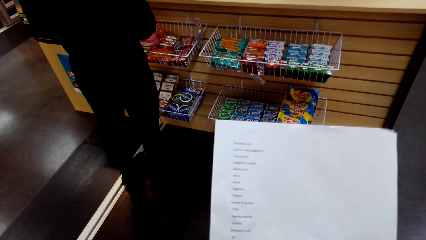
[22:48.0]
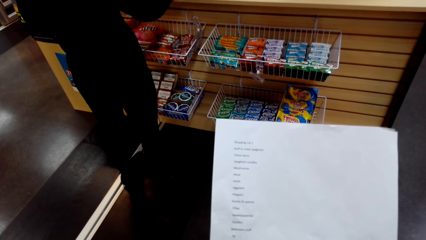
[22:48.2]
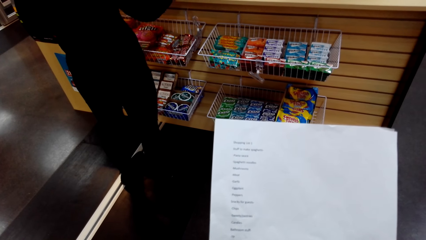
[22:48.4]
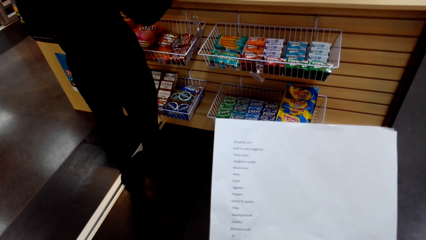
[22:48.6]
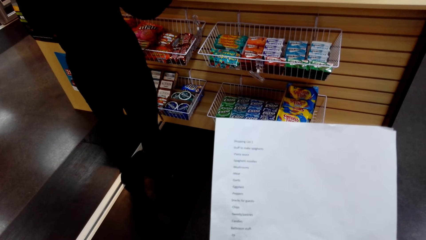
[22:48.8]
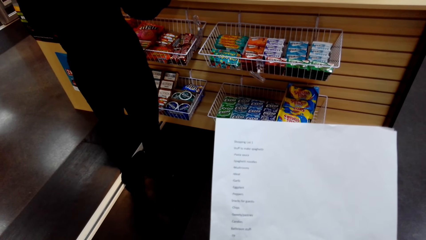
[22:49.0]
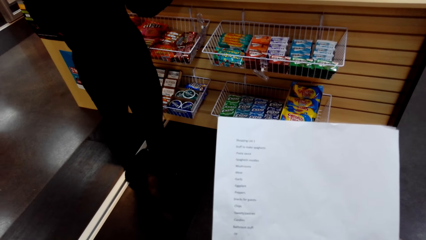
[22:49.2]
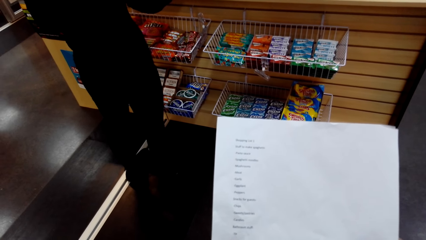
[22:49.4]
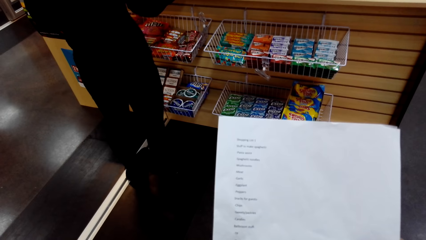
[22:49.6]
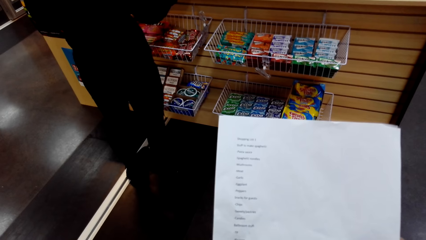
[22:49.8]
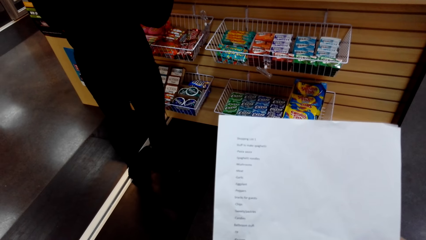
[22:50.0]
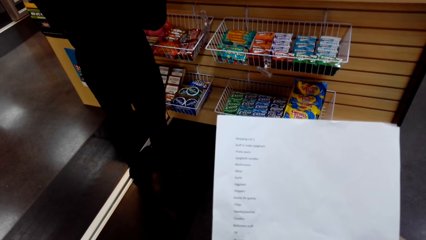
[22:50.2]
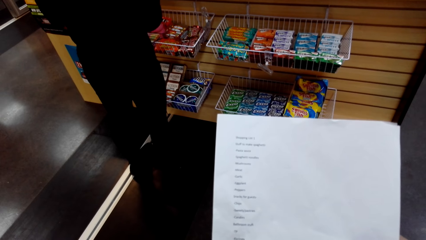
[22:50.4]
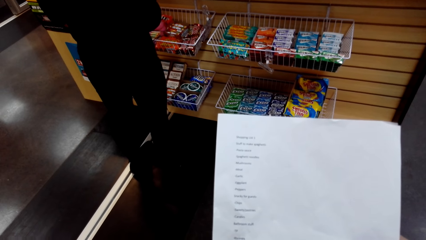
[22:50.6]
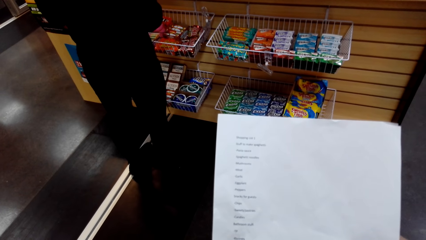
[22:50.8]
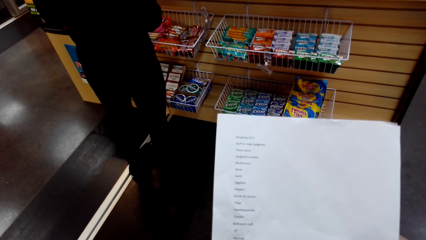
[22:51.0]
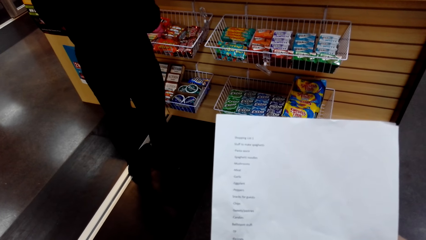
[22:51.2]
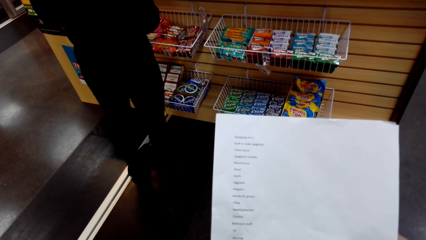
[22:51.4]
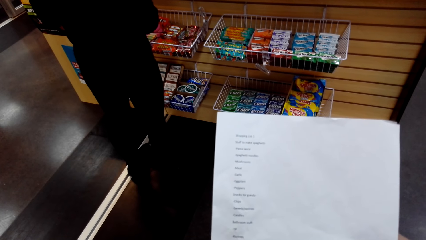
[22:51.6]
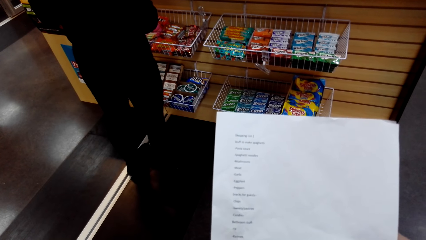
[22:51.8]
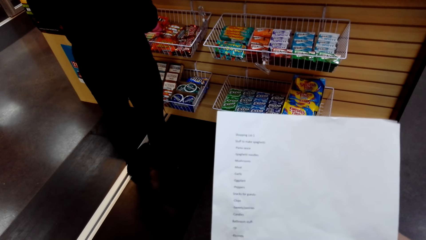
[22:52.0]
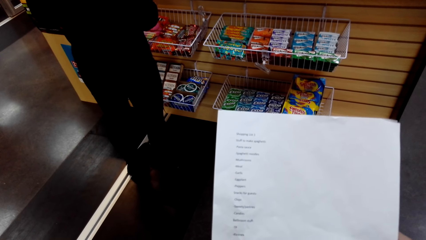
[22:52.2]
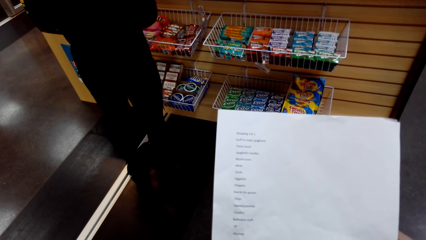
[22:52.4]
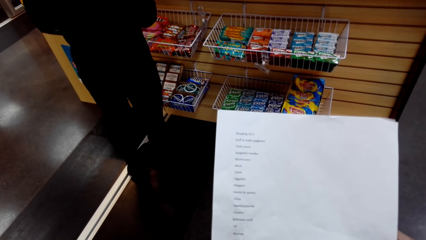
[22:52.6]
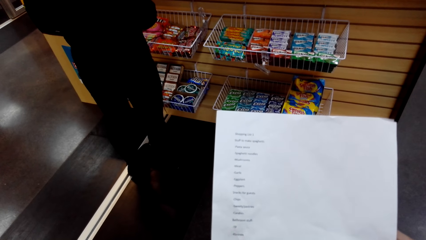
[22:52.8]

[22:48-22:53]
The camera wearer looks at the paper.

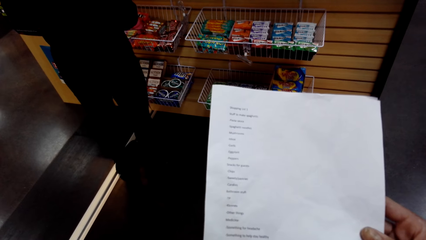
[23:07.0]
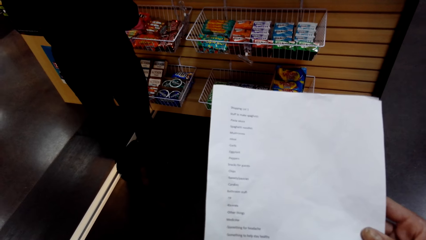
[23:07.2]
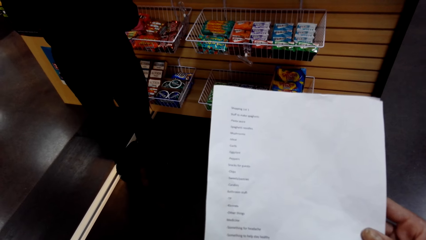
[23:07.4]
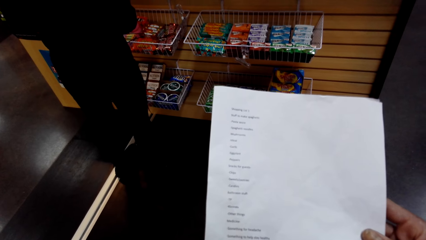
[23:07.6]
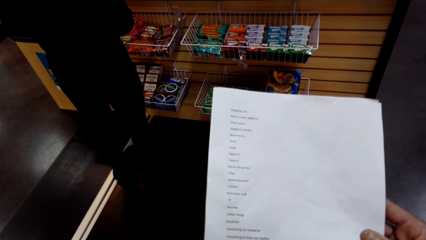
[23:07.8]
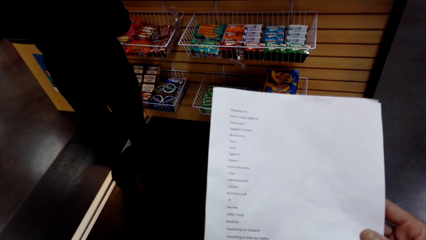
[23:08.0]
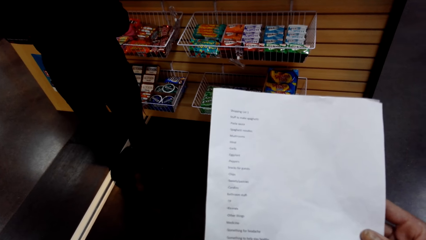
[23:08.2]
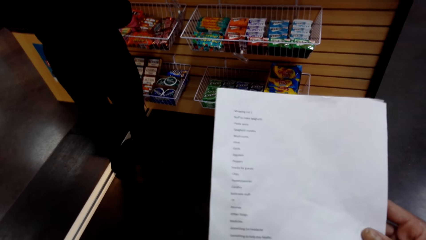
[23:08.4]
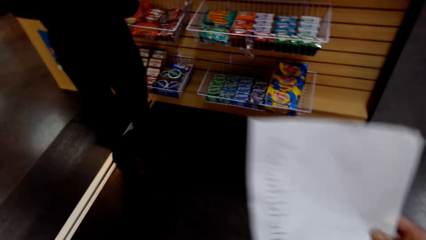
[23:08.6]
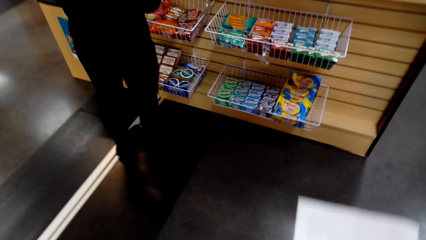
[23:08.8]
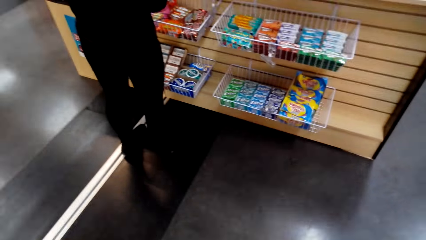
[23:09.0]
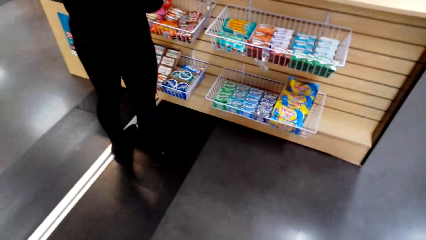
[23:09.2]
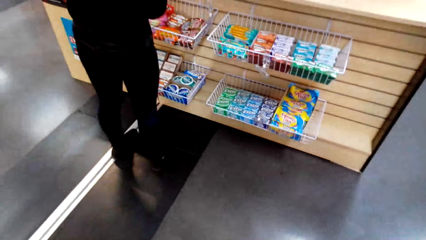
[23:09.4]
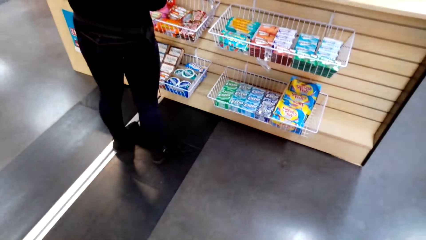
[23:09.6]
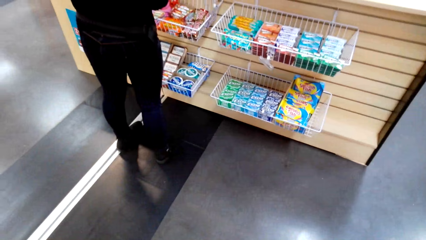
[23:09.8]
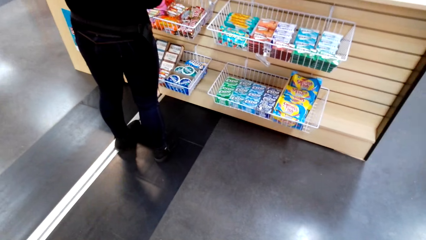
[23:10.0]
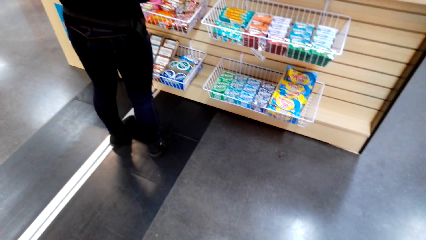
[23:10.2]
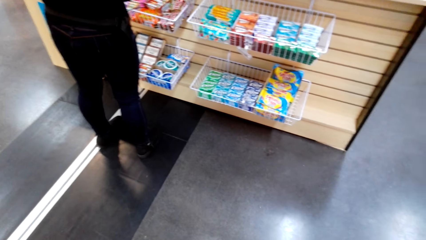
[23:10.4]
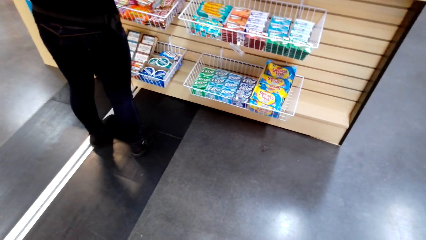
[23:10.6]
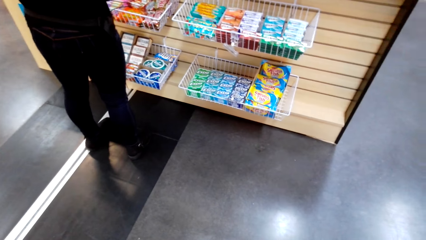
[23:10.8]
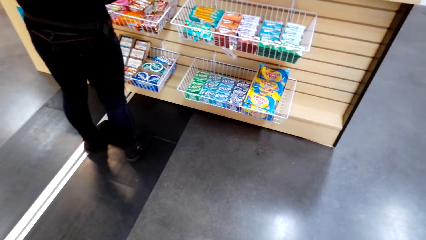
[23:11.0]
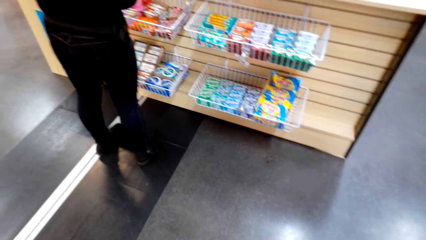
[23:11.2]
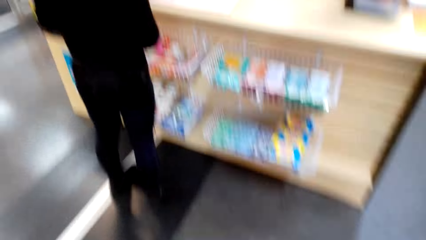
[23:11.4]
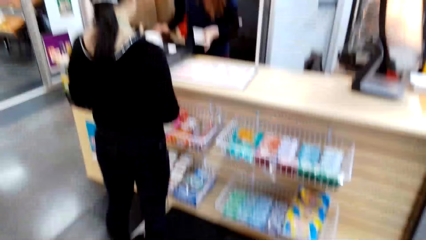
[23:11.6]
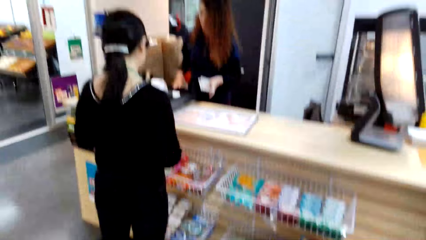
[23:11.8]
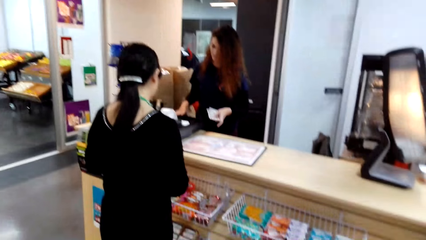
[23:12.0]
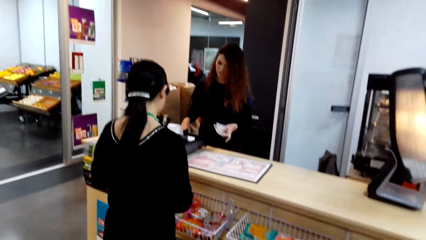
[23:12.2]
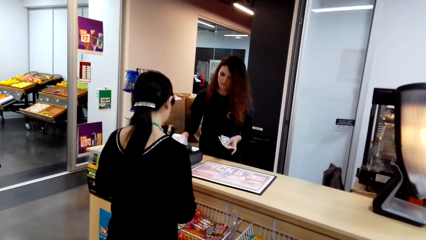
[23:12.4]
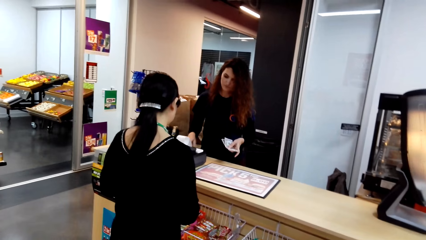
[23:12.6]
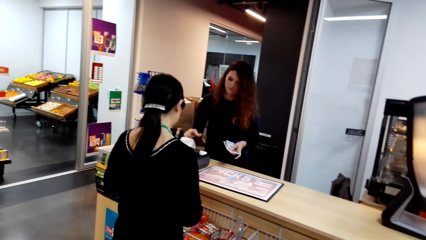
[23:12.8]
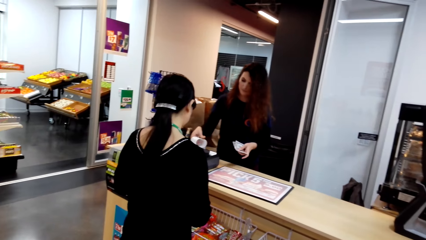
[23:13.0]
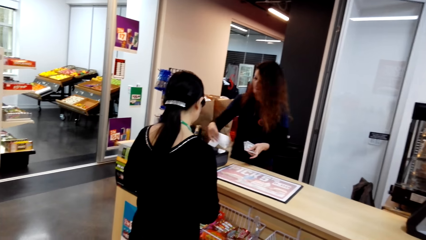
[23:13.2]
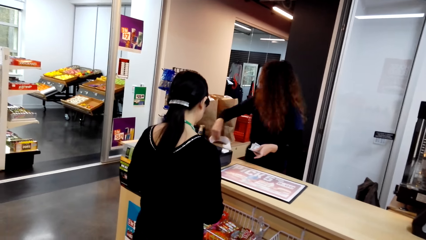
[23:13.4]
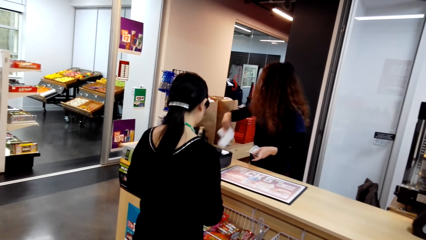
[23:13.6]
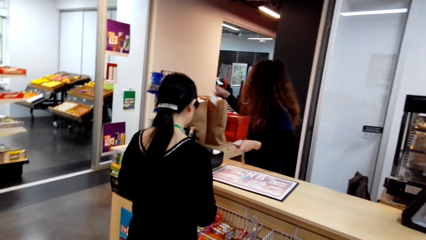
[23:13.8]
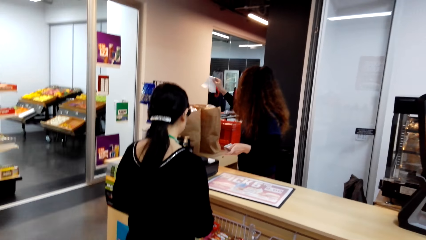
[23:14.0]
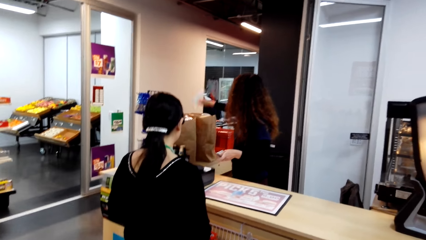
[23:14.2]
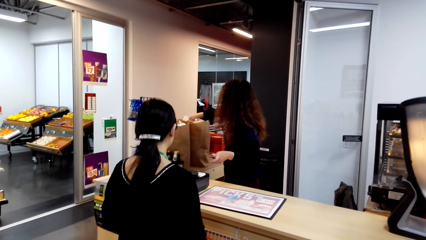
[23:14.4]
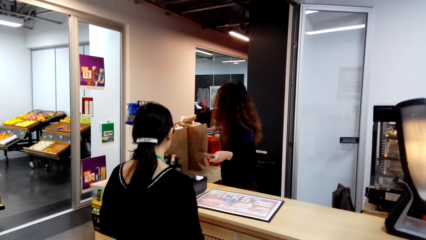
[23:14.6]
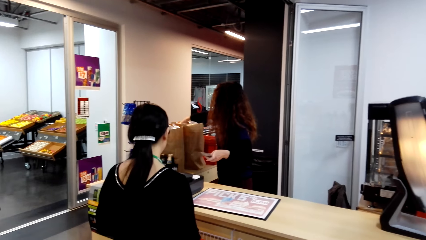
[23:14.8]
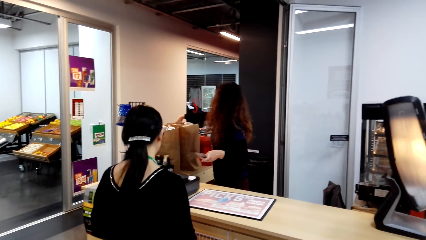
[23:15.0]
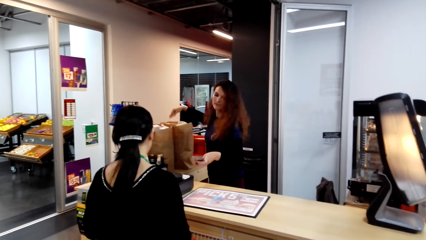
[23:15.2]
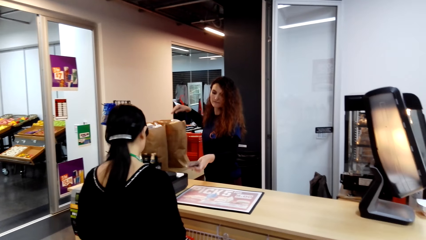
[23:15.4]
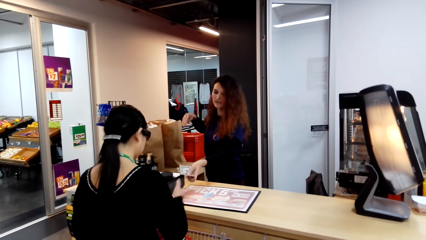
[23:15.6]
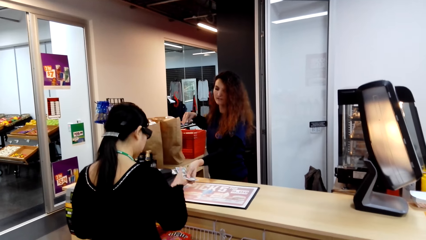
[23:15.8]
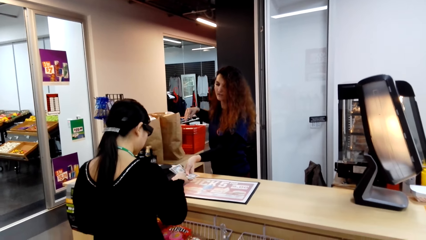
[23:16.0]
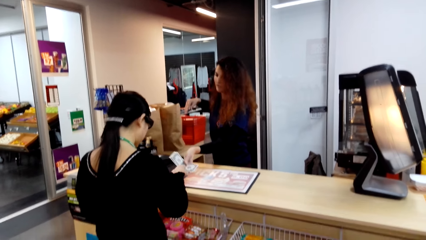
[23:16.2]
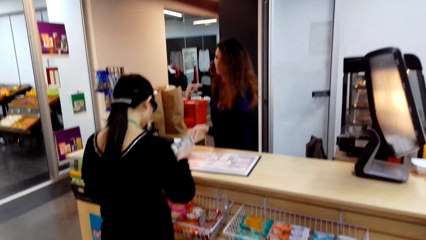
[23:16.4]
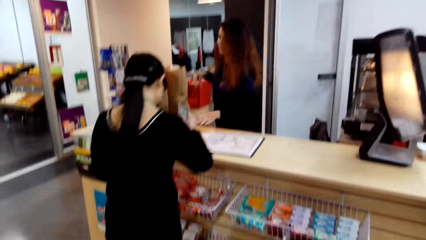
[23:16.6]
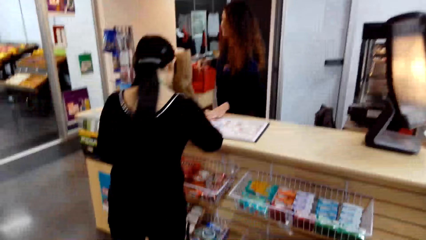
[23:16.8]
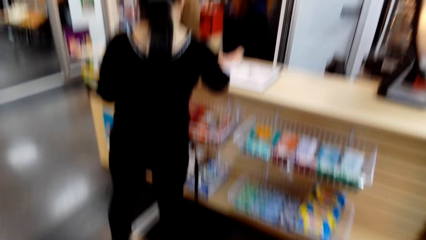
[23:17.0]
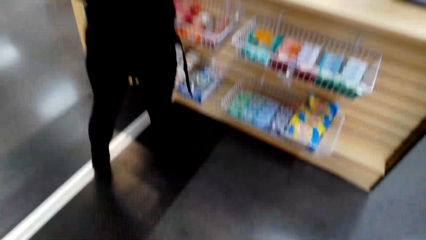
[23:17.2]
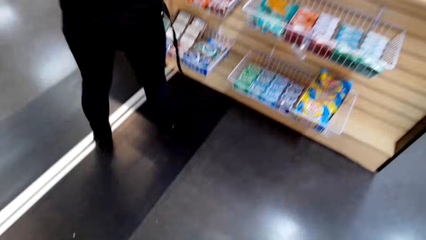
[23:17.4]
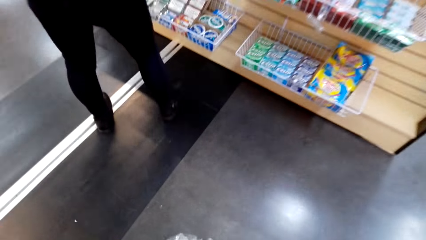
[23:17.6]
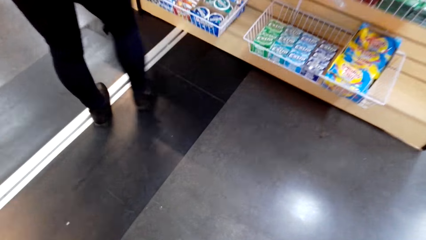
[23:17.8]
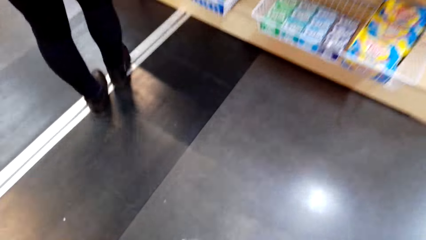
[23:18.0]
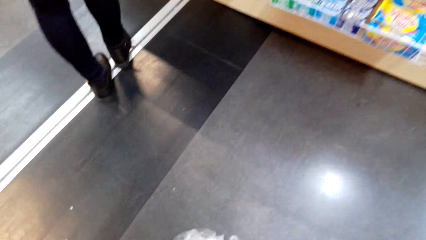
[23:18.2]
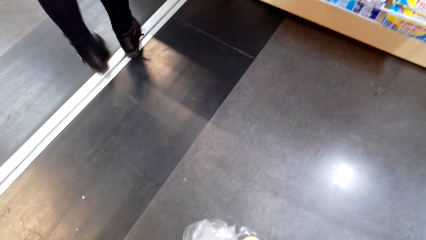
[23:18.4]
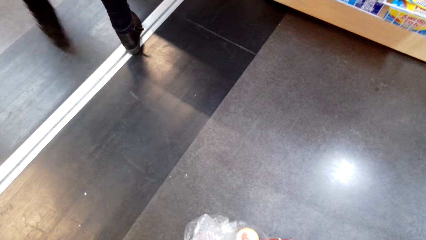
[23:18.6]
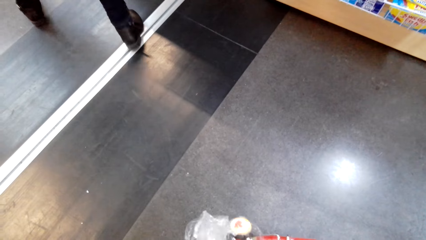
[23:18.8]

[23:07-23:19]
The camera wearer turns to the side. They put the paper down. A man holds money. The camera wearer turns around. Another man turns to the side.
